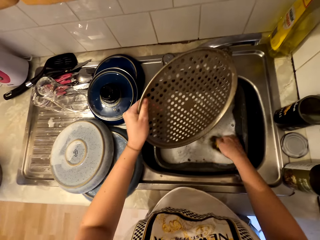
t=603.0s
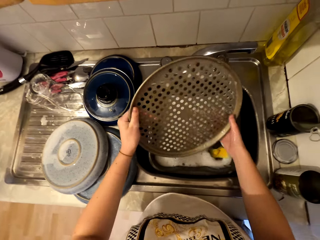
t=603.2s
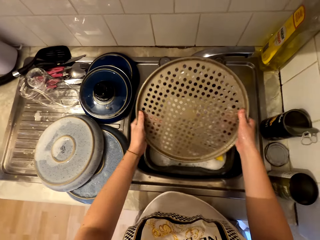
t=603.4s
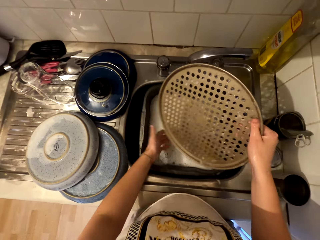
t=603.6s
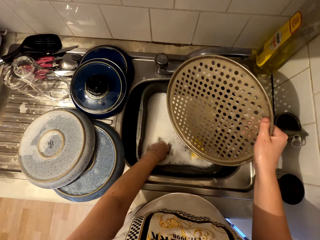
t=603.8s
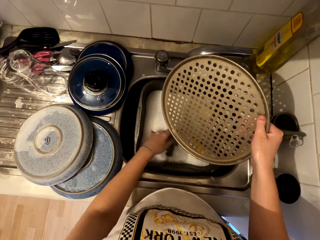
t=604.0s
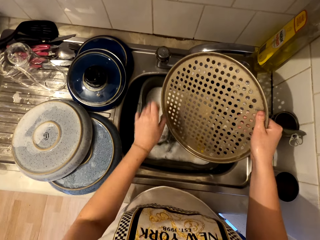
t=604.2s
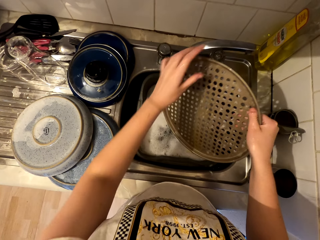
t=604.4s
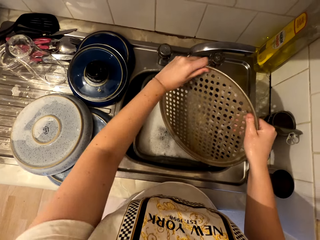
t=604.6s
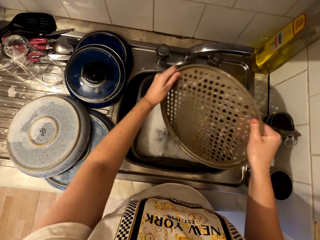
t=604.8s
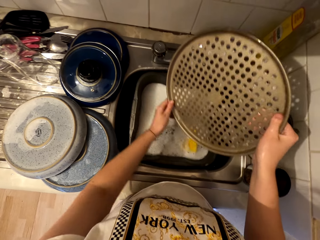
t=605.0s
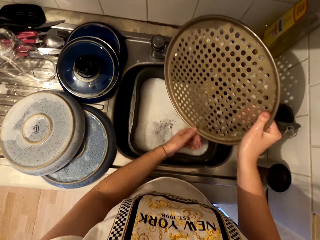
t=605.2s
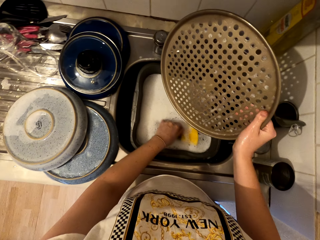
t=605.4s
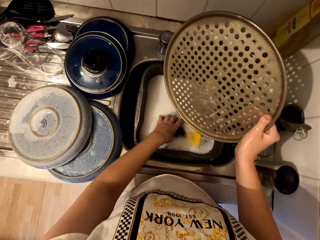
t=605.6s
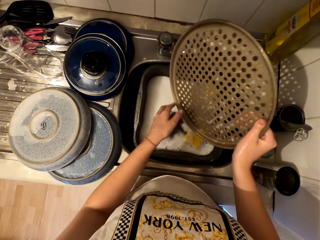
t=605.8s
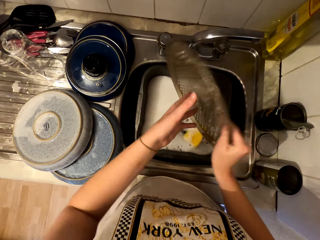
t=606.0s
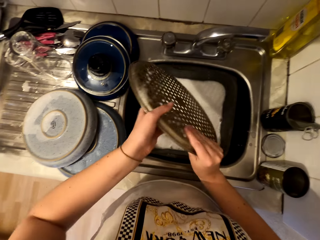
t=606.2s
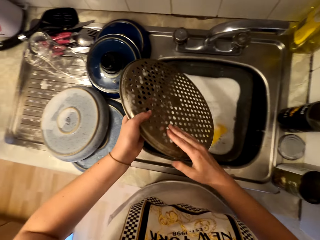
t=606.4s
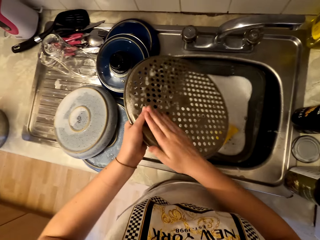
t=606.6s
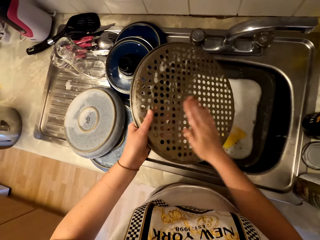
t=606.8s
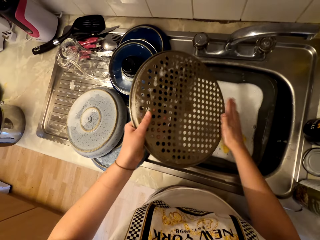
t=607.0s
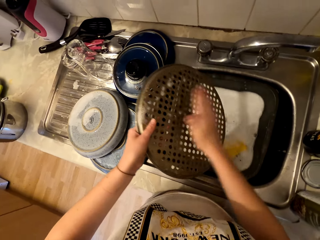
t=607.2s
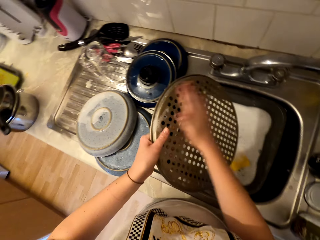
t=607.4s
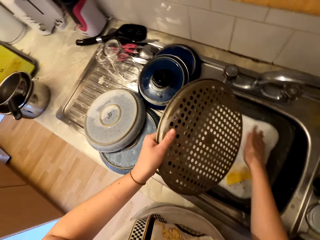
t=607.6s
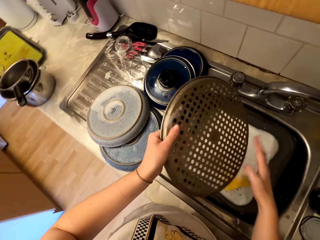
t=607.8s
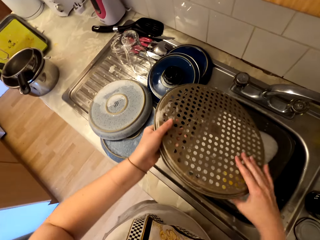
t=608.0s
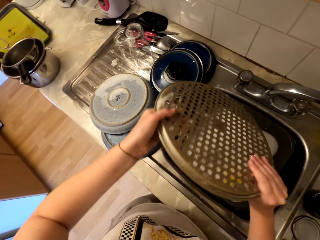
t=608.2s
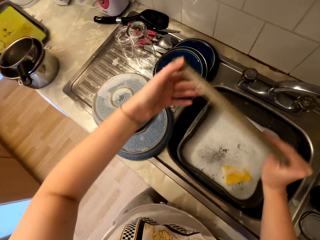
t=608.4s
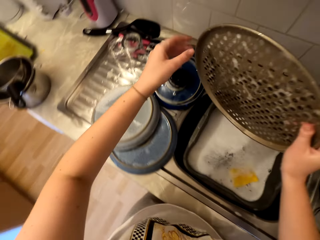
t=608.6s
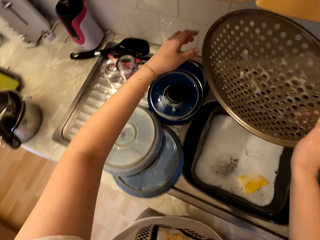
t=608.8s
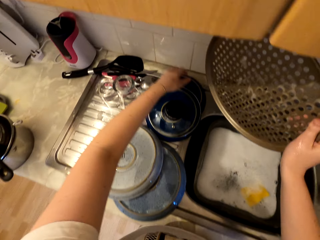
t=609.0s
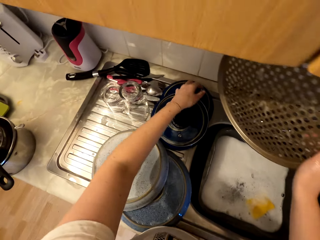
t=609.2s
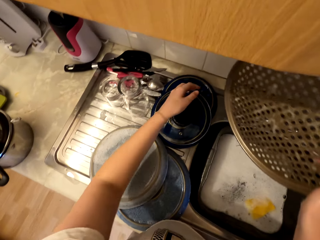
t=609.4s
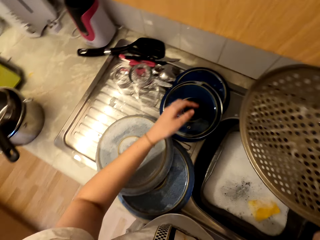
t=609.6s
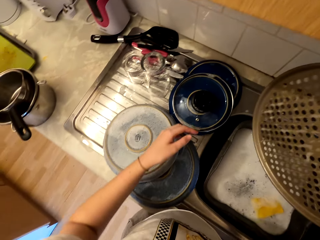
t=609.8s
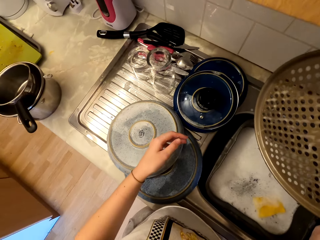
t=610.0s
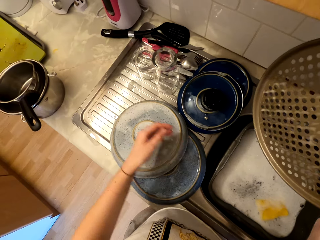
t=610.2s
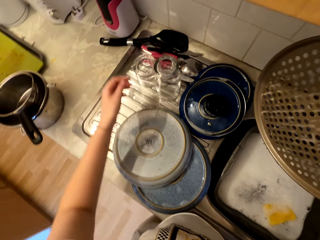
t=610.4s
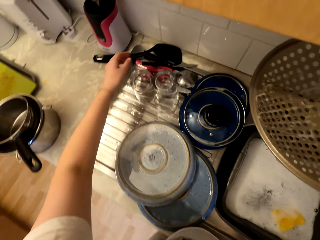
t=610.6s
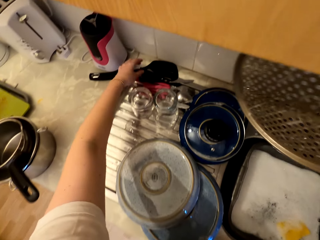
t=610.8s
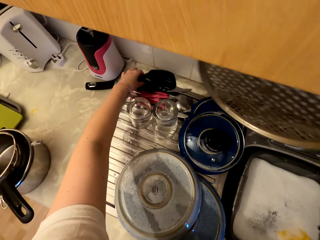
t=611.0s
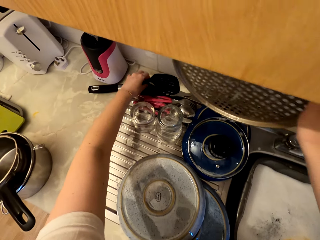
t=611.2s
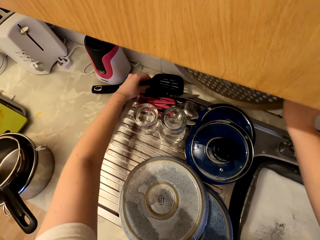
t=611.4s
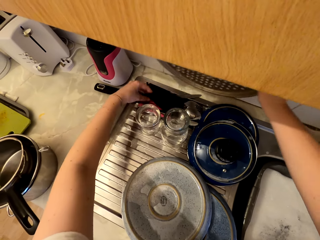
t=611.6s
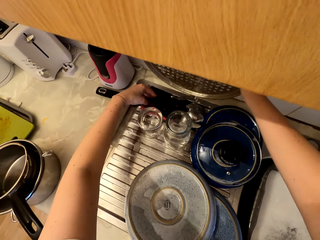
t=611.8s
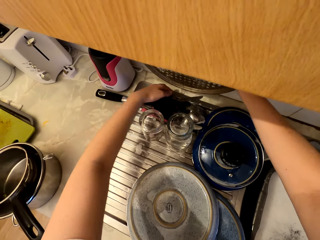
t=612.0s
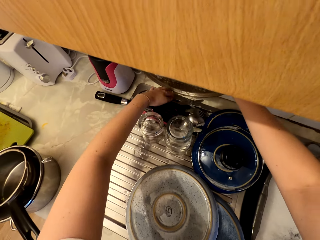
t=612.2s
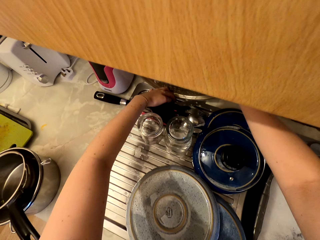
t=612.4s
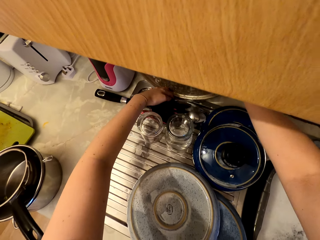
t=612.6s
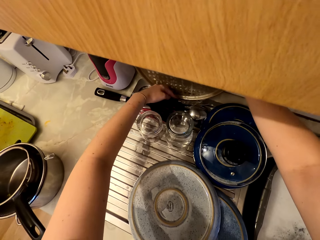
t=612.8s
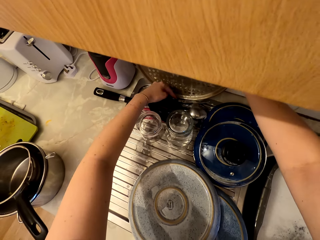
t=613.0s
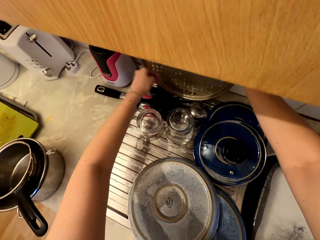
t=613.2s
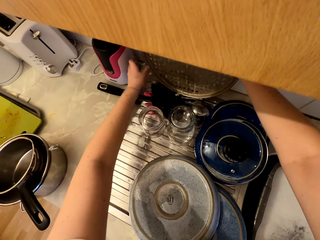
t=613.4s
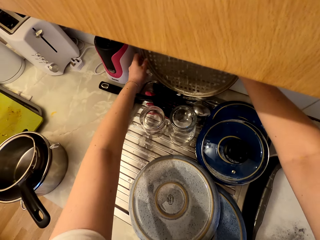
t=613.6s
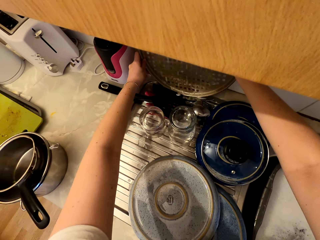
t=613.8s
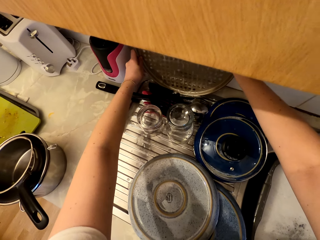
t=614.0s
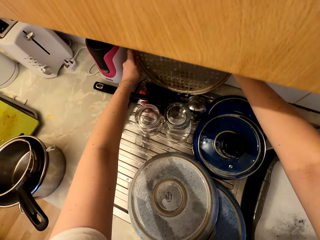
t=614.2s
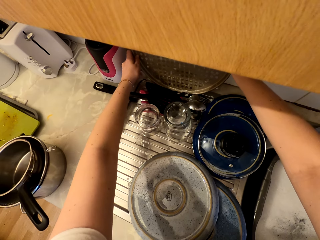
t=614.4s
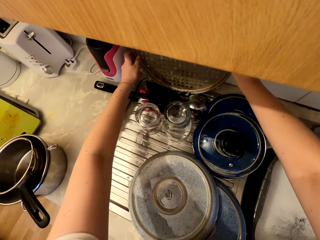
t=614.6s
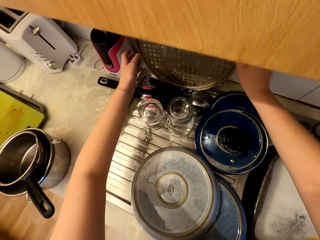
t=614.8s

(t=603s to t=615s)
The camera wearer dips their hand in water. They roll the hand on the tray. They move the hand on the tray. They wipe off foam from the makanai flat strainer with the hand. They hold the tray with the right hand. They move the serving spoon. They hang the makanai flat strainer on the counter. They lean the tray on the wall.

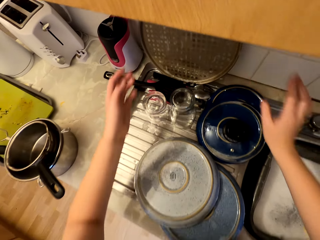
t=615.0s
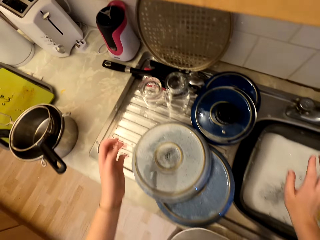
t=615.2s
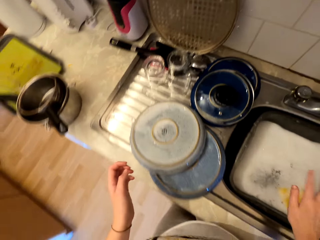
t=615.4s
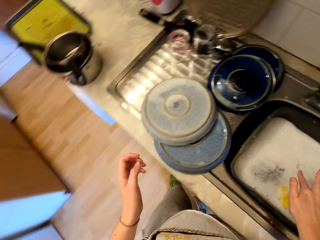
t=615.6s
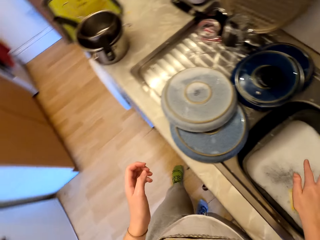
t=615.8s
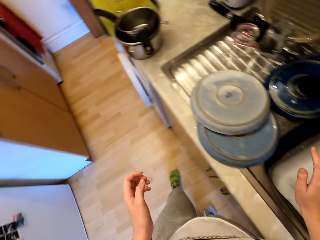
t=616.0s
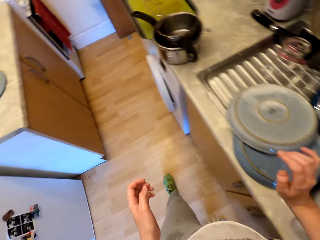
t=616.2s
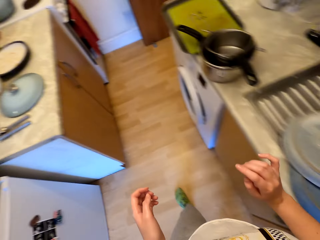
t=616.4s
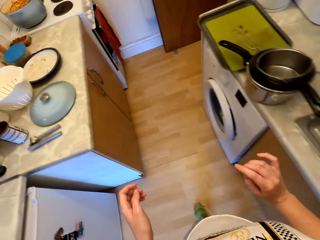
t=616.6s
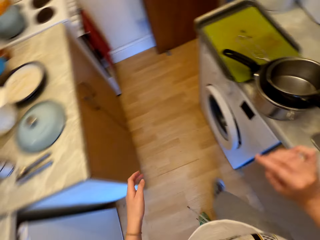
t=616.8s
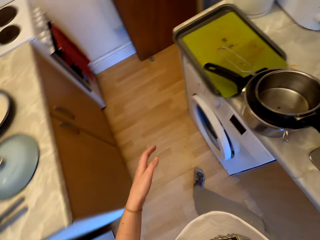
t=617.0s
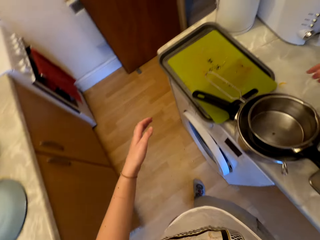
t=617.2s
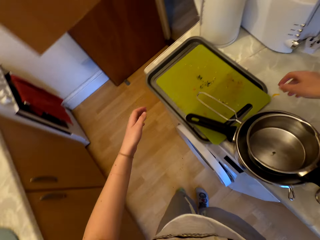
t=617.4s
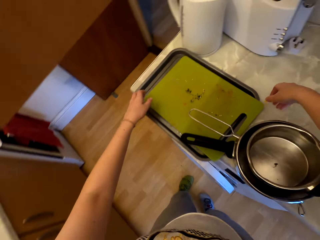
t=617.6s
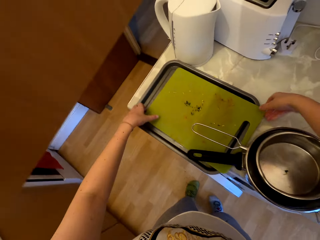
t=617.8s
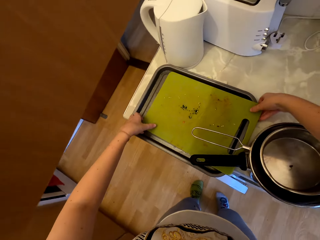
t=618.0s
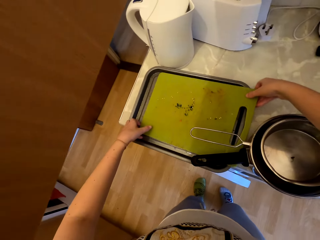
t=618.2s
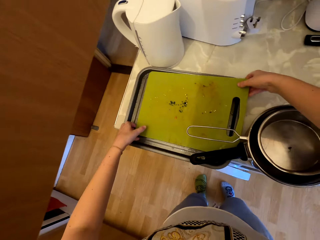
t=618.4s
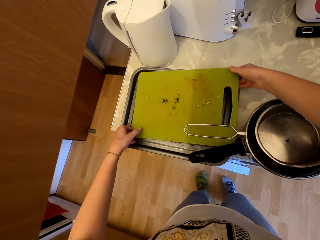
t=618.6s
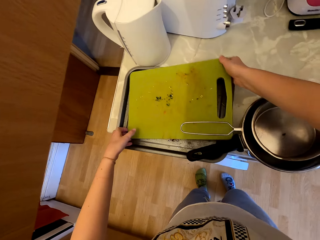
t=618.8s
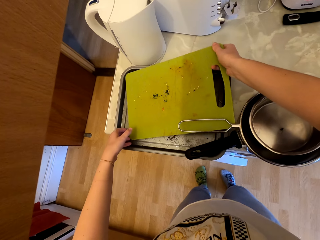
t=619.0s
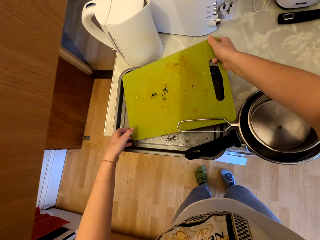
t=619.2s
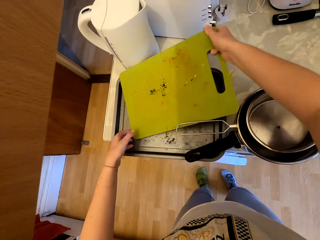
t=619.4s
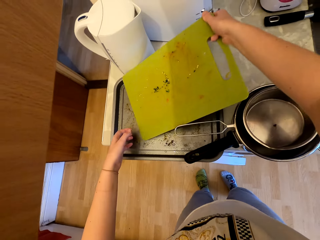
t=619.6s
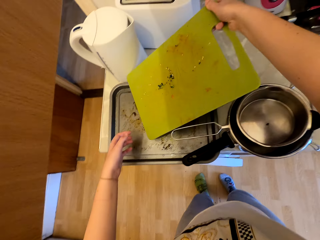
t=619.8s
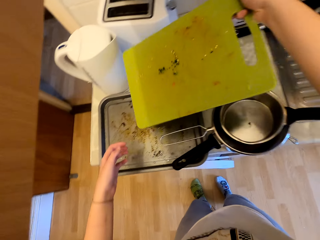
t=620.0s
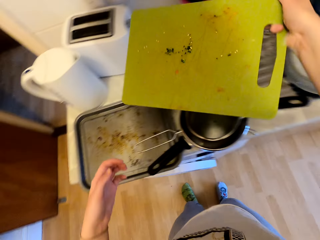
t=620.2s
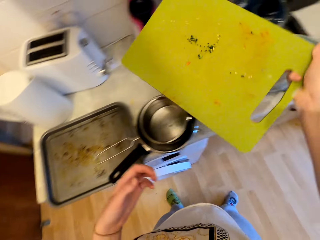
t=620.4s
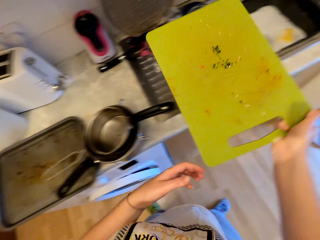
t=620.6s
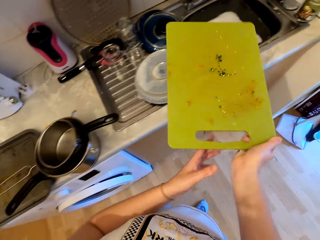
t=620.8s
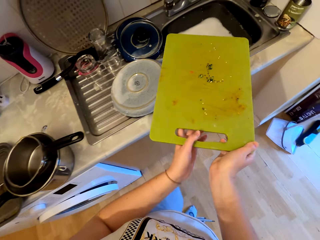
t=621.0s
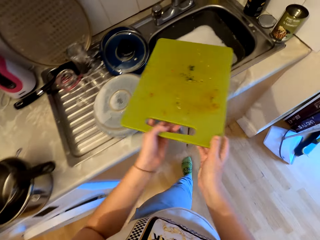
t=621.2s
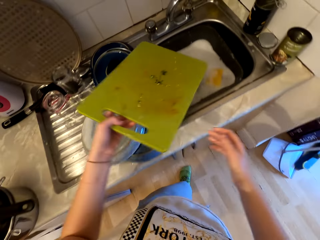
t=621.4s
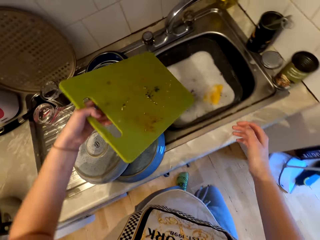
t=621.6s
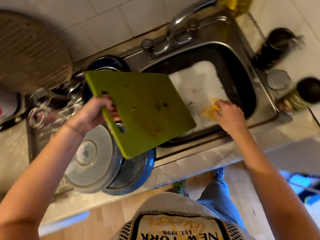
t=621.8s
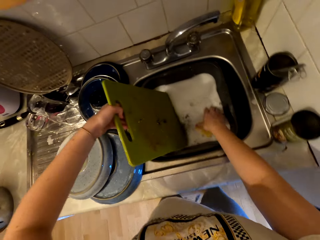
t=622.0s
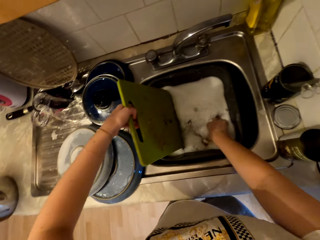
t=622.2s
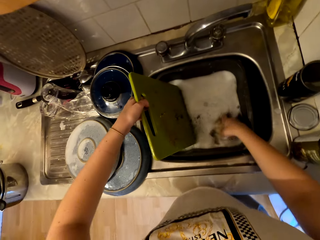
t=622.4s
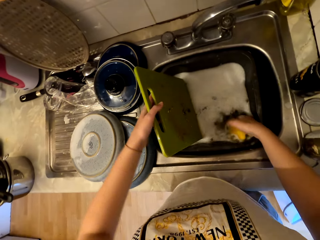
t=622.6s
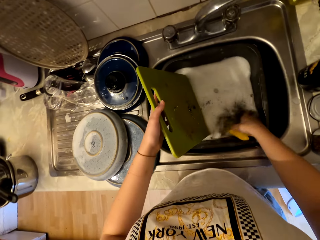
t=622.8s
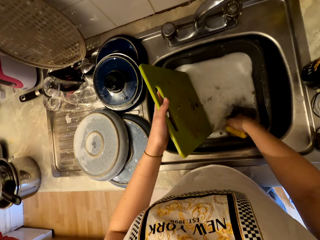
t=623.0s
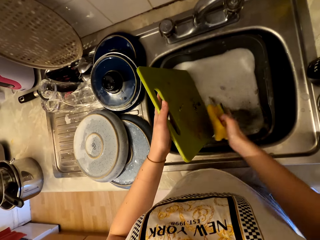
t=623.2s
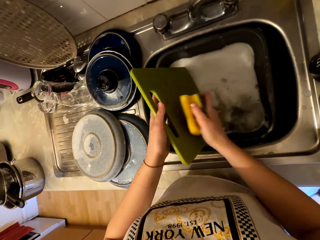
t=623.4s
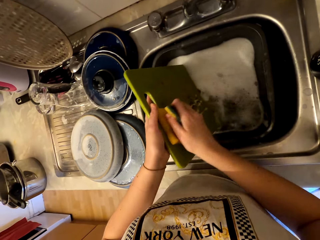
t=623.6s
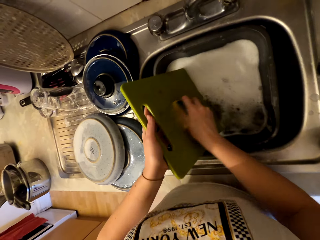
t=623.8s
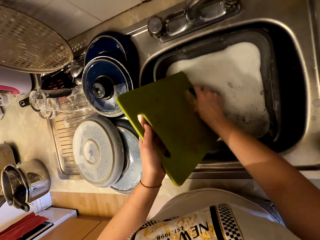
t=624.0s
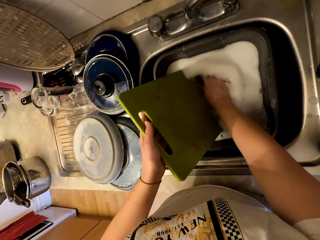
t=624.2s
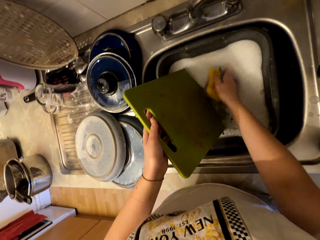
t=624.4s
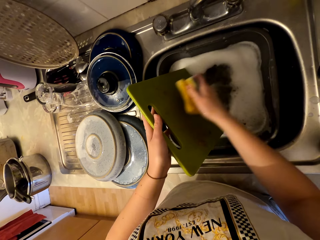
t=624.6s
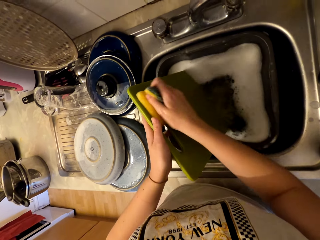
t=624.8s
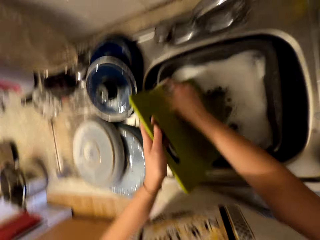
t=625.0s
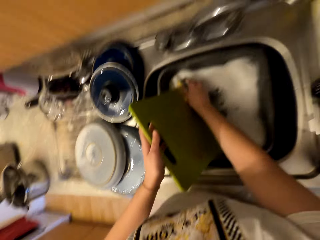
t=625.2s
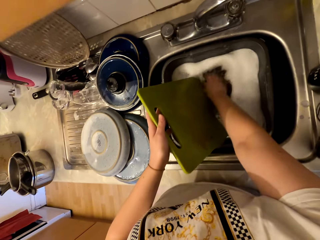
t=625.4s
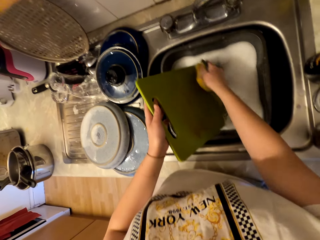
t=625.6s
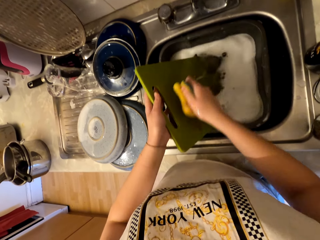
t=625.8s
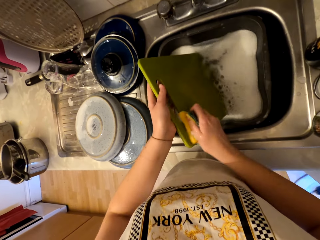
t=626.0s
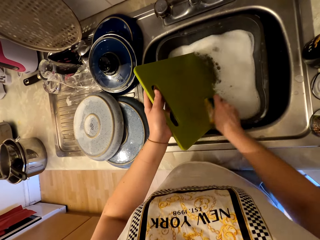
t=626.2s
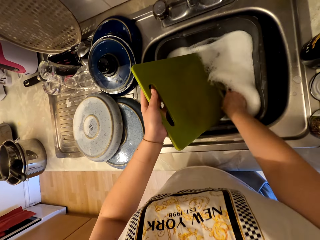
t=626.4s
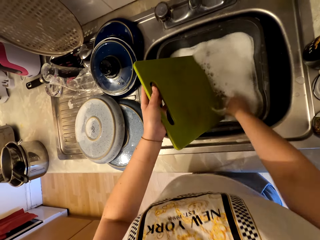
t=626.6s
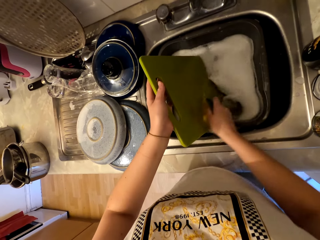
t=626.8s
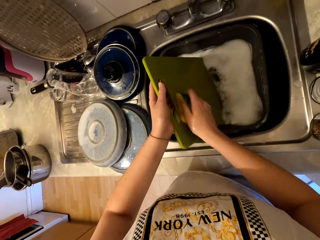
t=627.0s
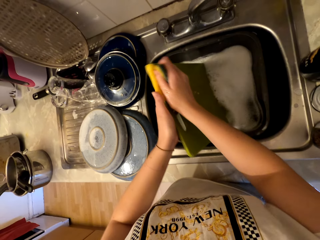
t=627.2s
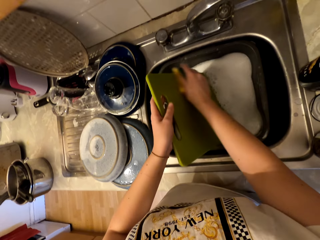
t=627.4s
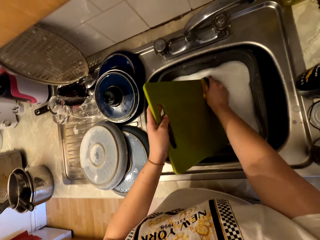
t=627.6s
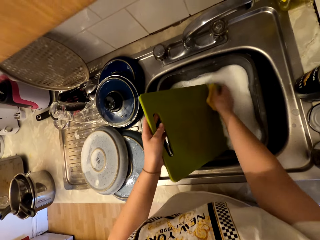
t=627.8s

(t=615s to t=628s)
The camera wearer walks in the kitchen. They pick the chopping board from the tray. They walk to the sink. They place the chopping board in water. They wash the chopping board in the sink. They scrub the chopping board.
